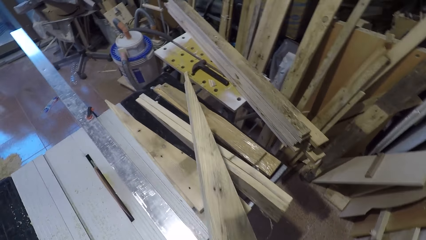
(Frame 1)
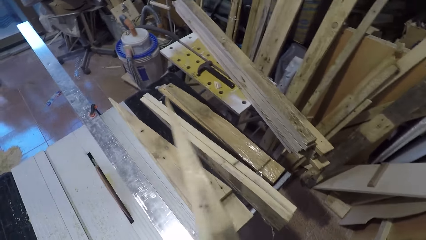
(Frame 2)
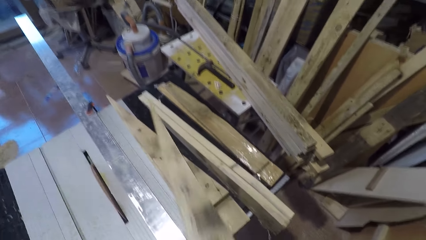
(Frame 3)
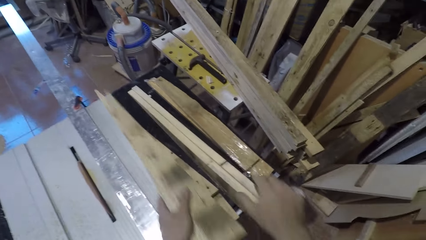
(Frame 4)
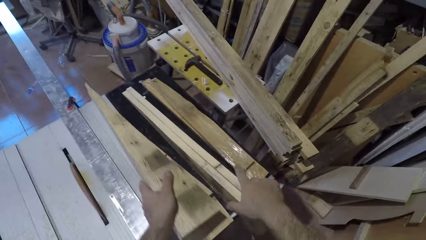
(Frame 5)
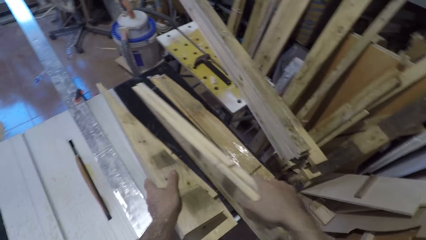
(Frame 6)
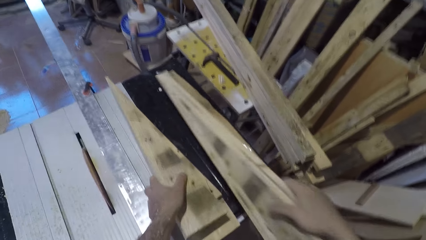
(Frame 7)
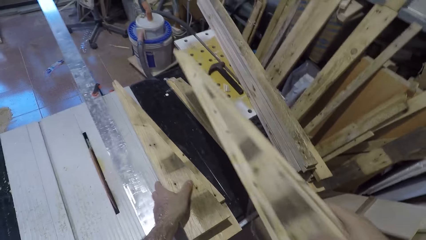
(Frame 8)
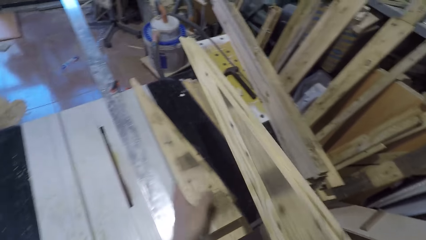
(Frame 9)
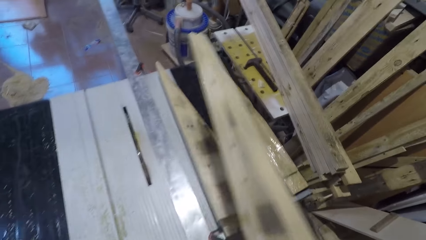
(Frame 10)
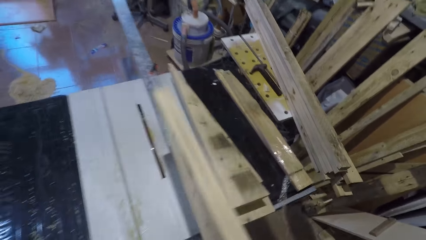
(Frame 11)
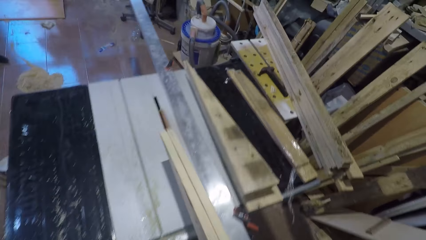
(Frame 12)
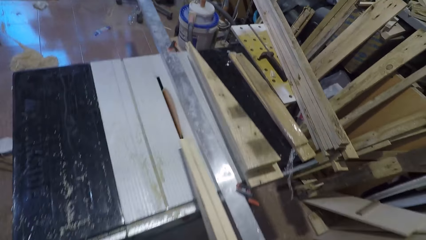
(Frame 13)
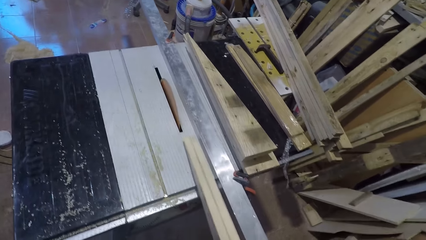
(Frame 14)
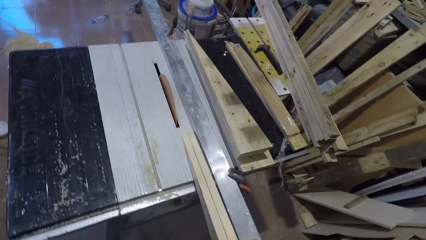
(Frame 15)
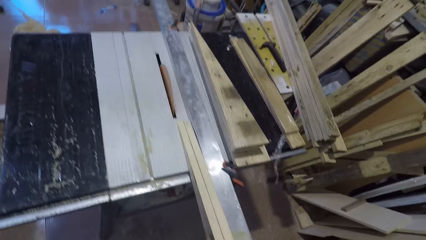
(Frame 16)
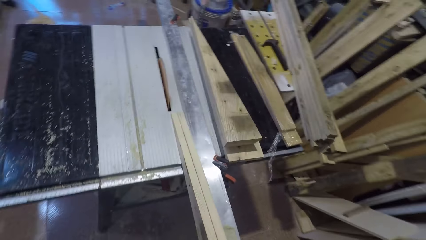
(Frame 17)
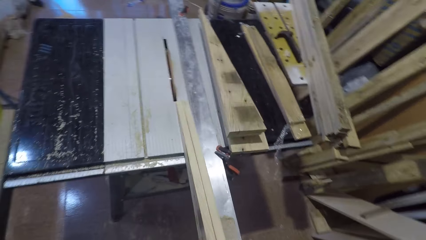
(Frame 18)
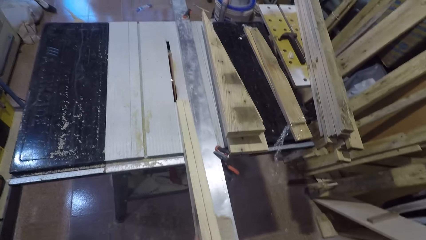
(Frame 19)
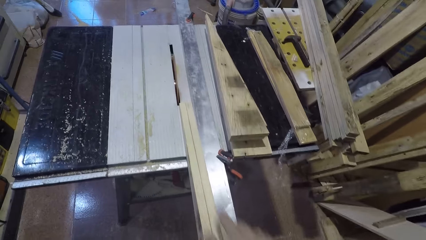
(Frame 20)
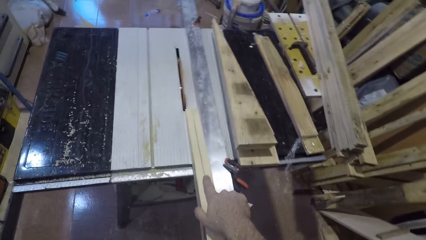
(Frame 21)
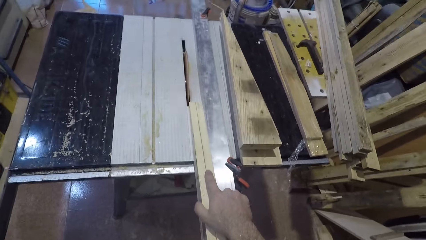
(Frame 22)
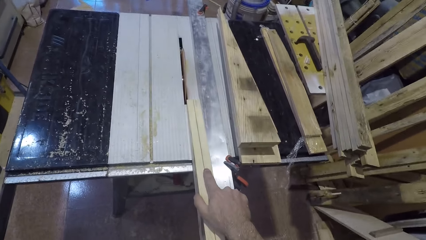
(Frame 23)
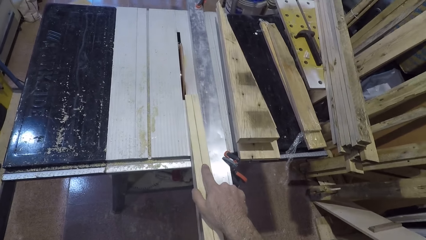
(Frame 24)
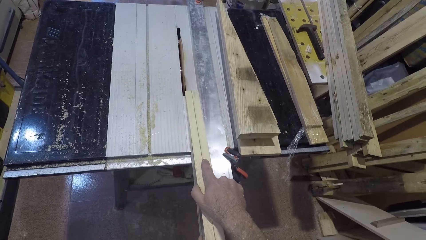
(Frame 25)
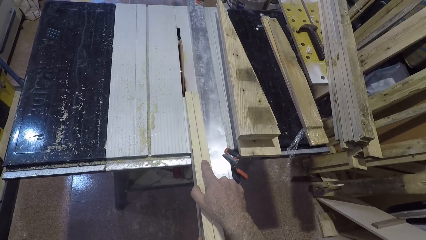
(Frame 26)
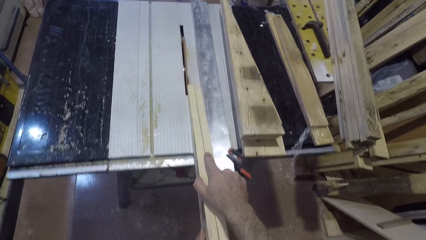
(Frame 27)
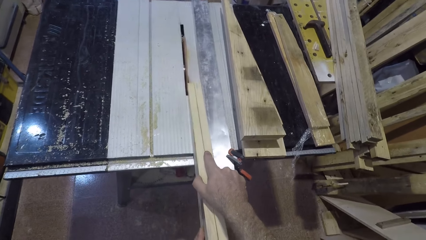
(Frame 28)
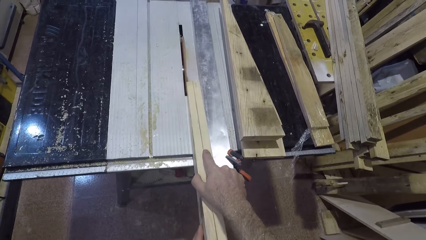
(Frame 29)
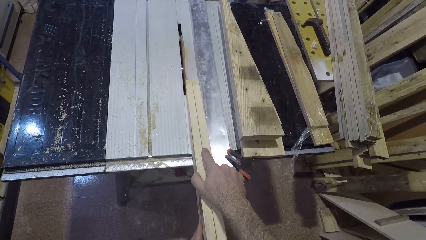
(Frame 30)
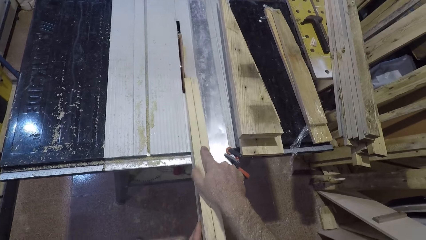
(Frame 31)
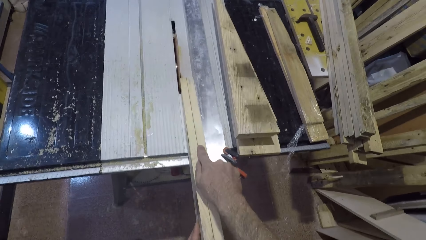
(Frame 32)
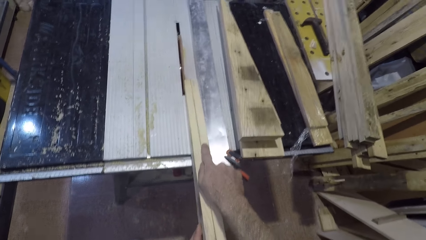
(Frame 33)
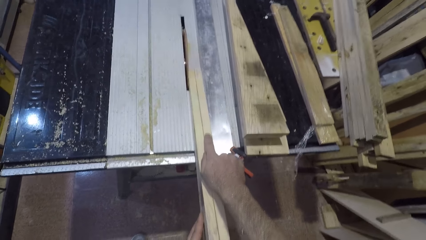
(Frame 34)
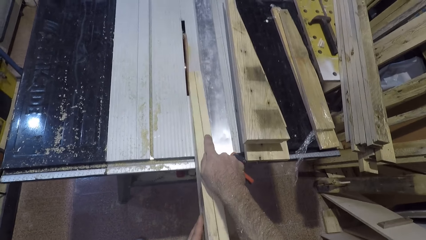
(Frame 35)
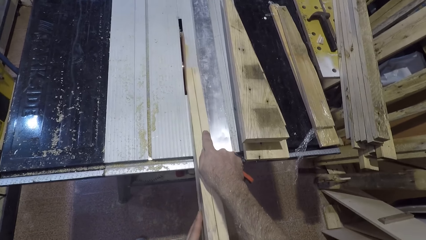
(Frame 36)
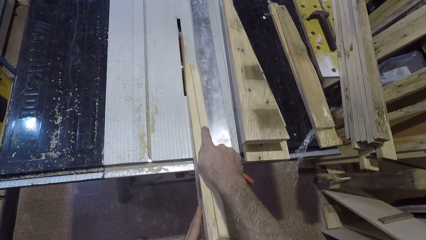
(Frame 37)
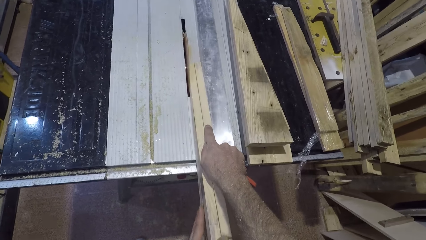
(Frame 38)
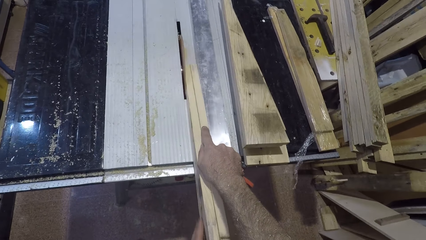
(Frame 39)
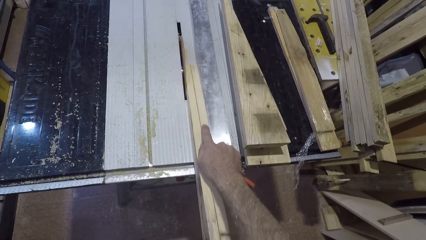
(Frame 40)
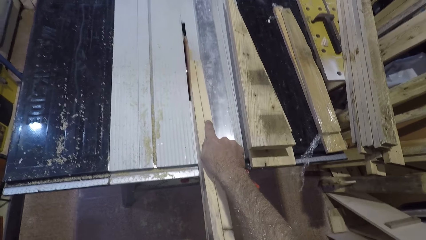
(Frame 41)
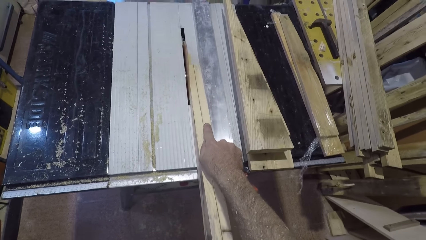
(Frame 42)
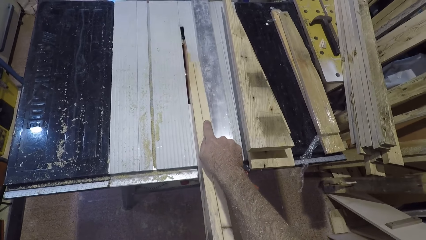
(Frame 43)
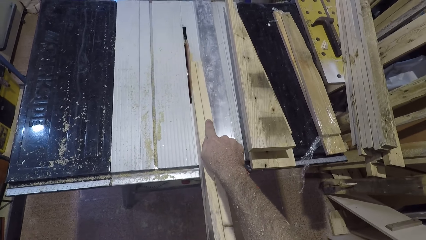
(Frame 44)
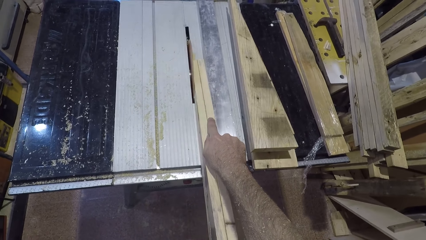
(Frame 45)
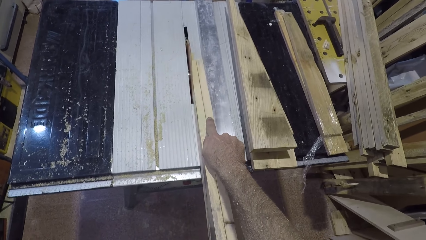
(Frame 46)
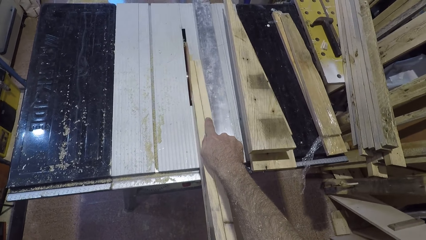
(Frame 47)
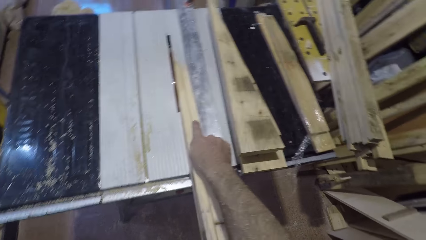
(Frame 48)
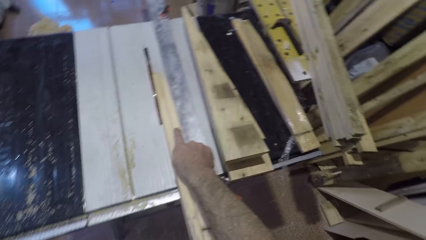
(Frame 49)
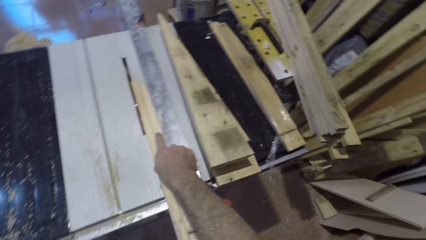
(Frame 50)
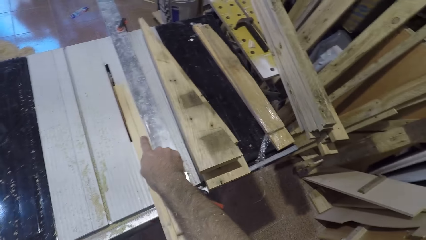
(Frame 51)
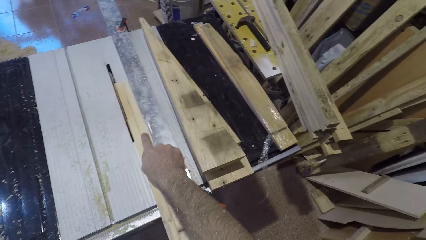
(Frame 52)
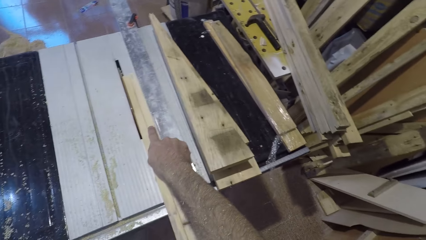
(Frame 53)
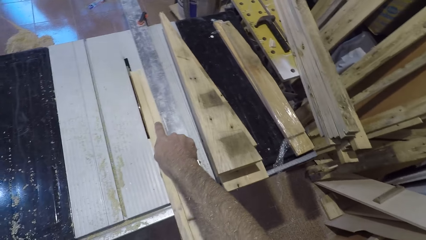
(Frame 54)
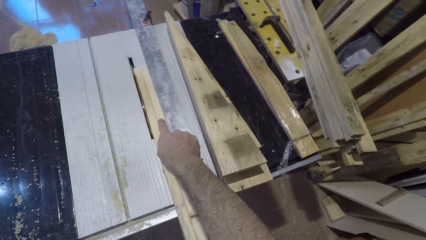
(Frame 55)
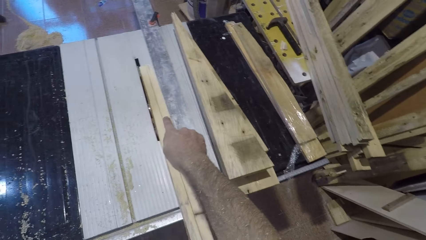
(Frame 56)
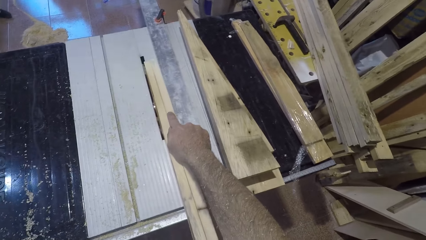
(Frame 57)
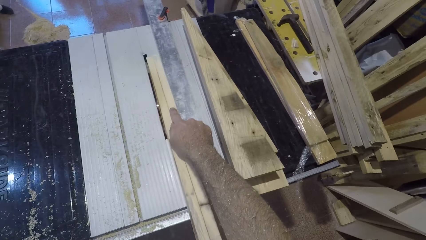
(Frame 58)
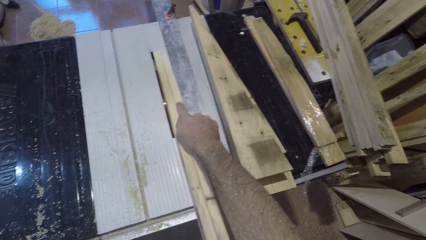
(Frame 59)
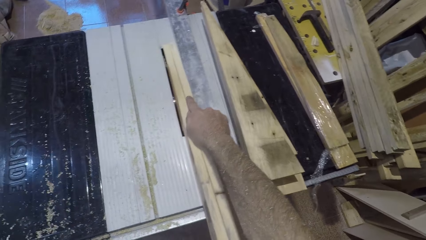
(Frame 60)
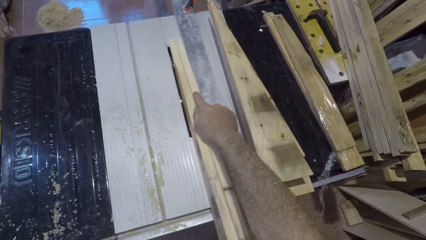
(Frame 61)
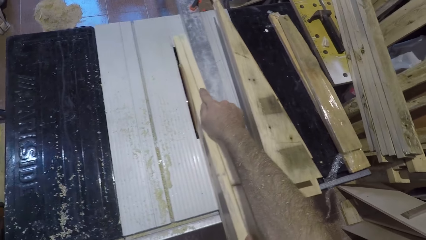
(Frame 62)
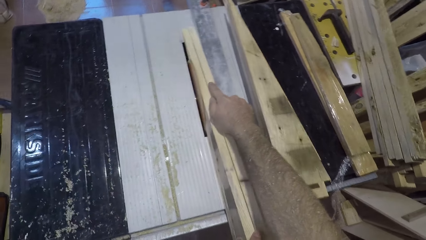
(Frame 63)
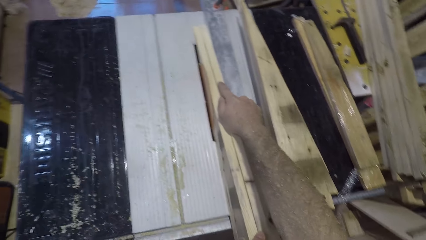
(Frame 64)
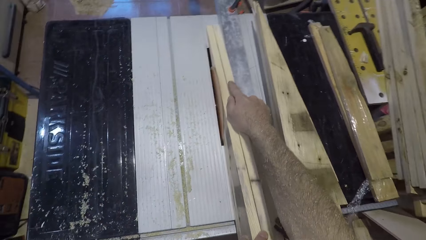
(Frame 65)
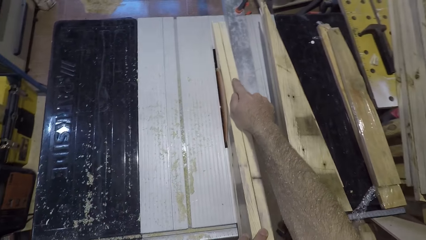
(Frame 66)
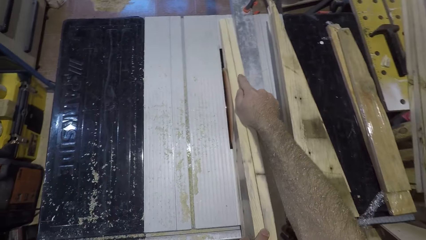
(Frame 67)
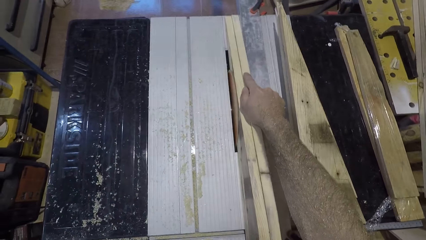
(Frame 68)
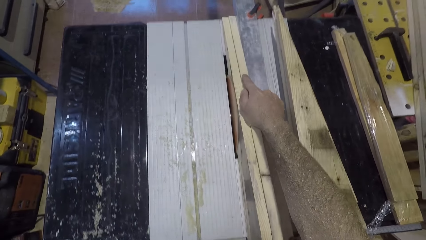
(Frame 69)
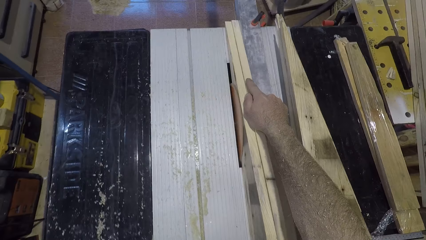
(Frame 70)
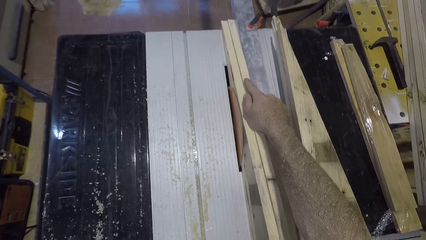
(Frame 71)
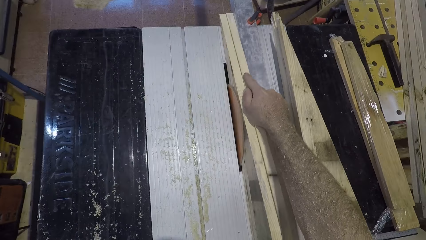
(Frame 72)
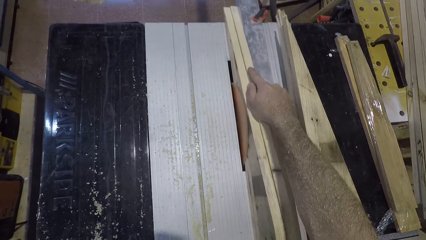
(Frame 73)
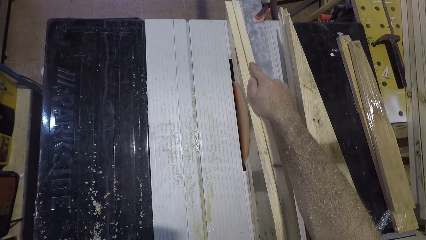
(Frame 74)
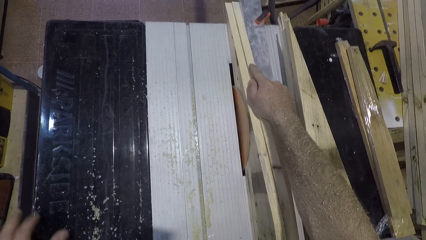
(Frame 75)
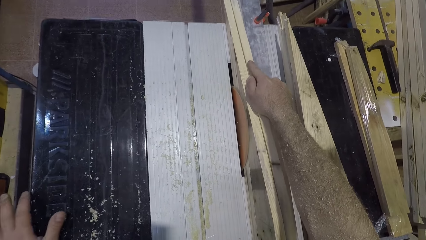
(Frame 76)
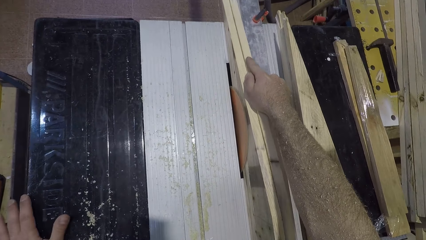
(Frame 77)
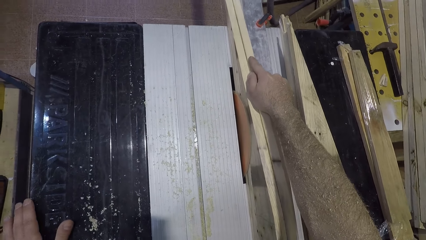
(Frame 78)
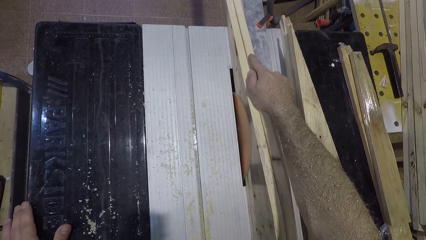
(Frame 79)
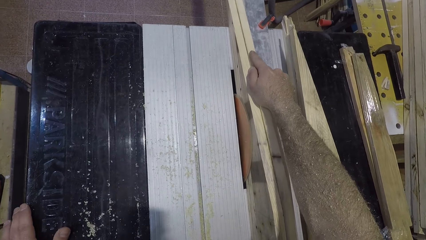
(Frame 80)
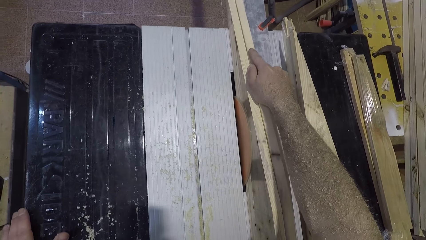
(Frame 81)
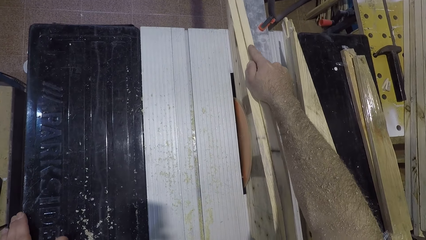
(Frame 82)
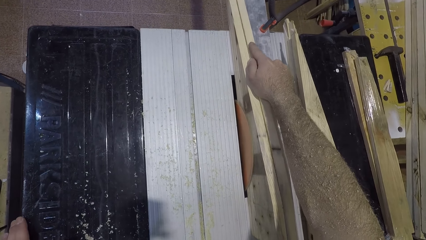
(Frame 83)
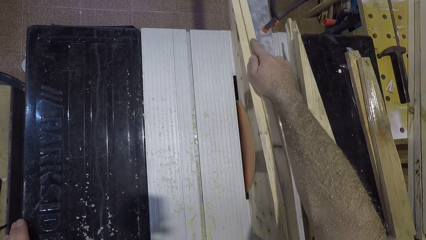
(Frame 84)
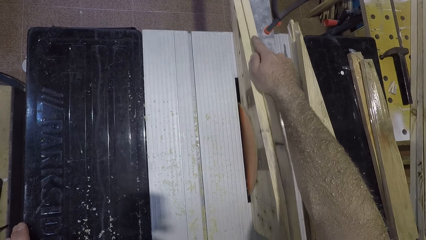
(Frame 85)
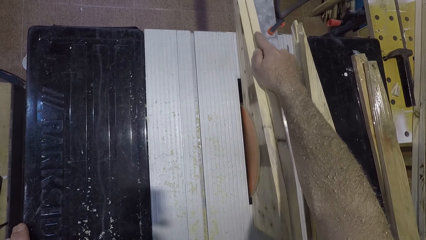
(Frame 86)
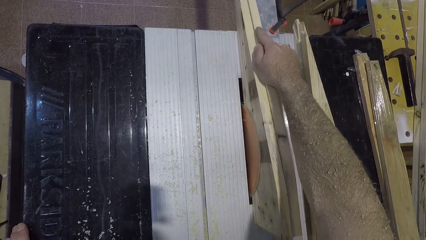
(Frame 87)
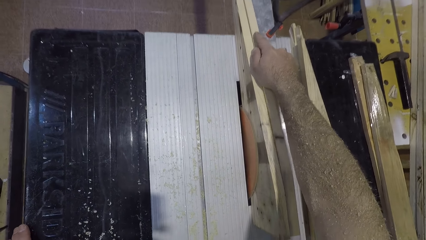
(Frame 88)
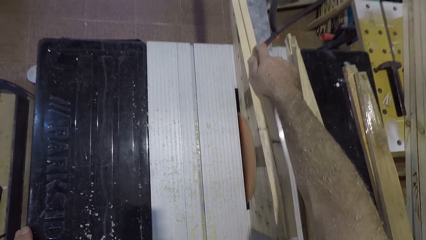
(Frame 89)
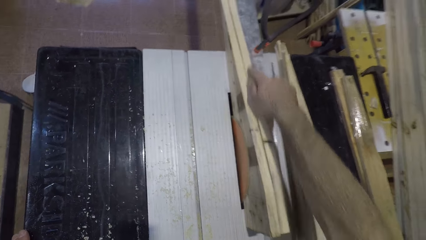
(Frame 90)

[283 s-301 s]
The camera wearer picks up another wood from the table saw and drops the wood on the table saw. They glide with both hands. They smoothen the wood with the saw. They remove the left hand from the wood. They place the left hand on the table.
